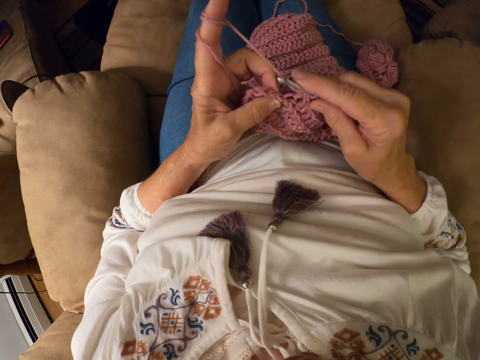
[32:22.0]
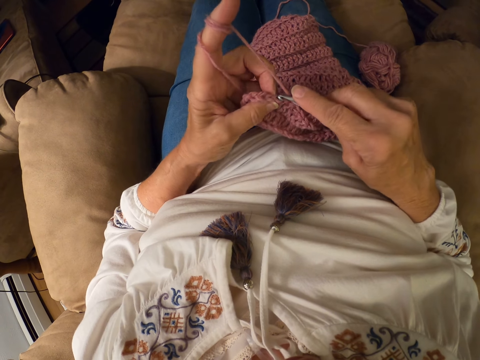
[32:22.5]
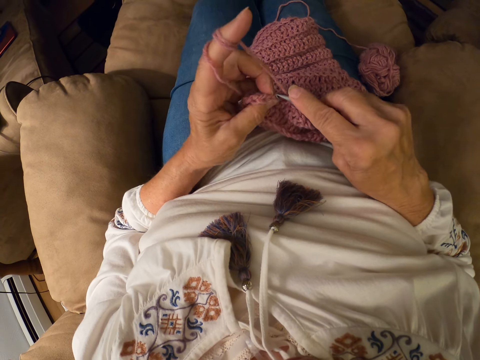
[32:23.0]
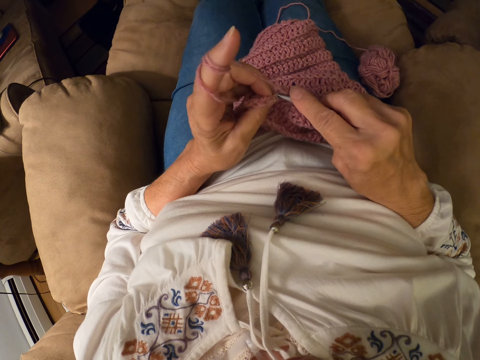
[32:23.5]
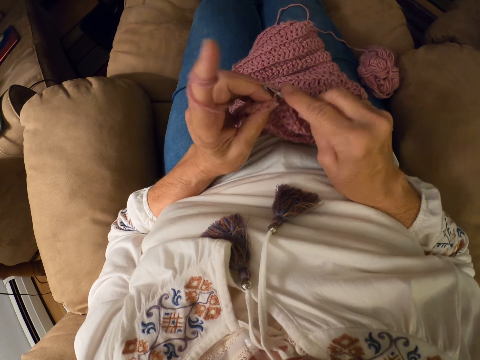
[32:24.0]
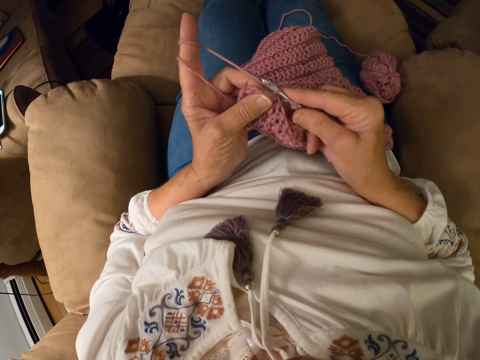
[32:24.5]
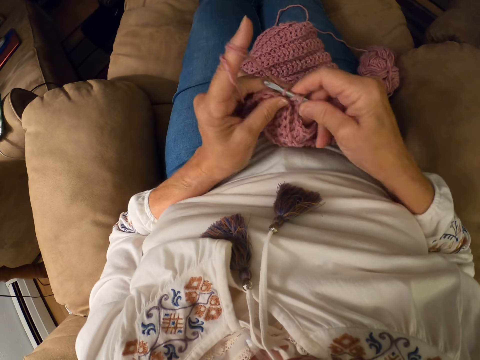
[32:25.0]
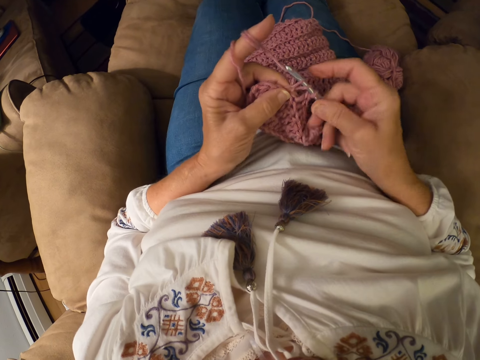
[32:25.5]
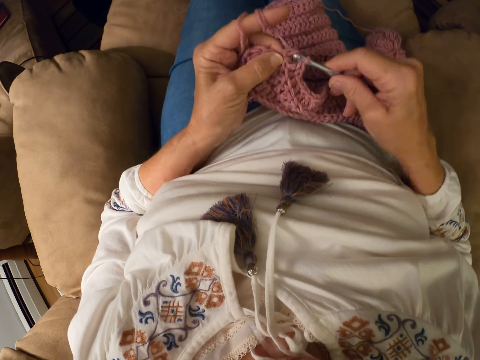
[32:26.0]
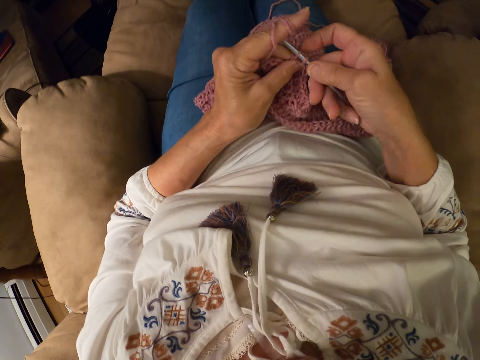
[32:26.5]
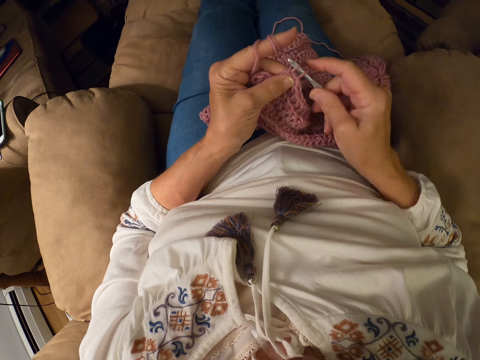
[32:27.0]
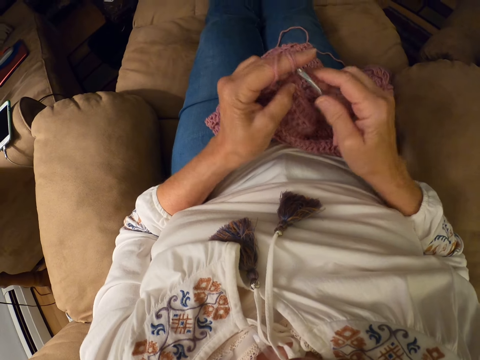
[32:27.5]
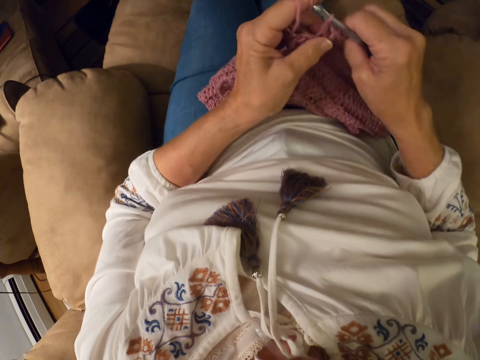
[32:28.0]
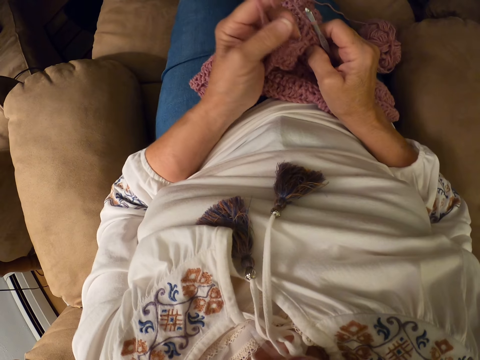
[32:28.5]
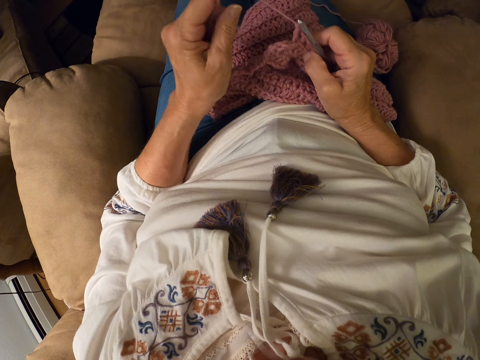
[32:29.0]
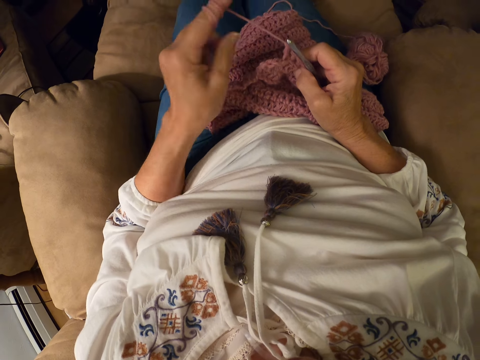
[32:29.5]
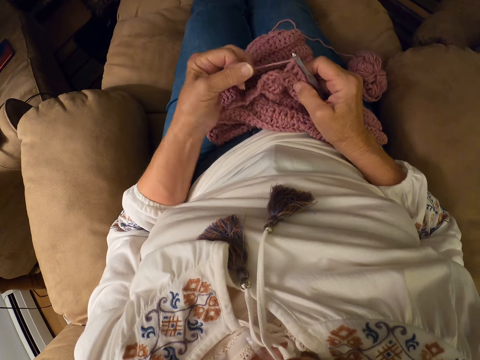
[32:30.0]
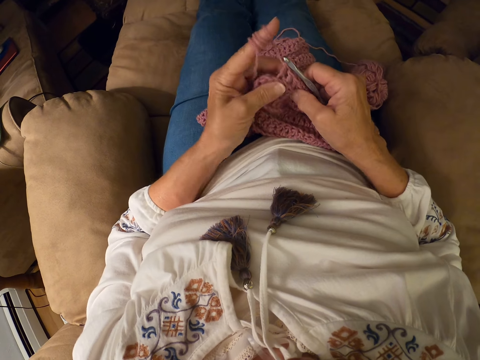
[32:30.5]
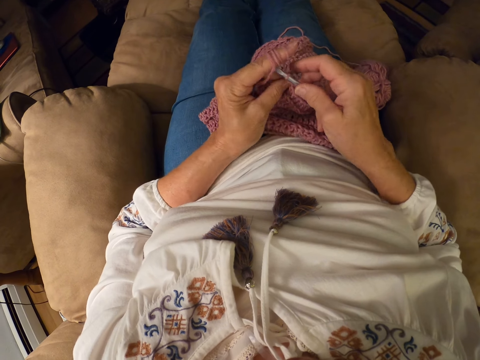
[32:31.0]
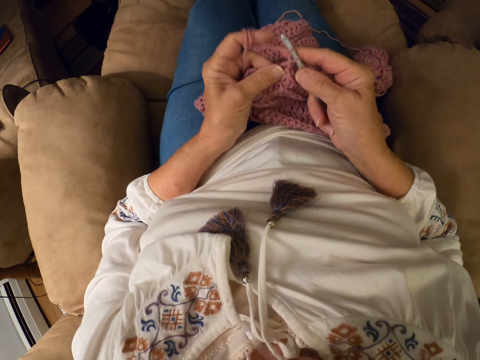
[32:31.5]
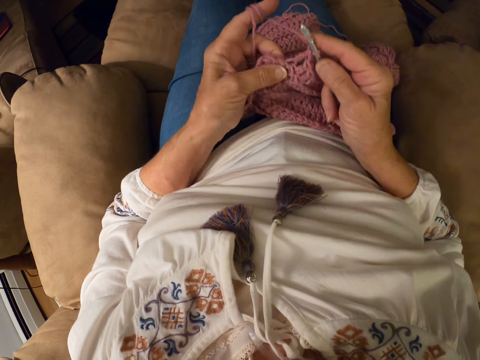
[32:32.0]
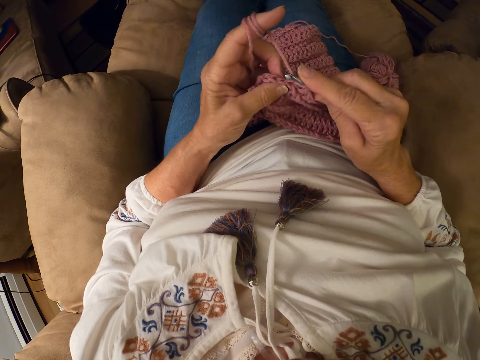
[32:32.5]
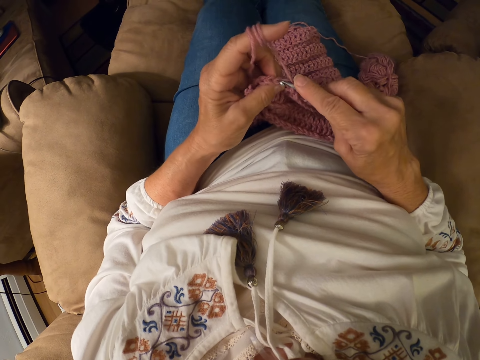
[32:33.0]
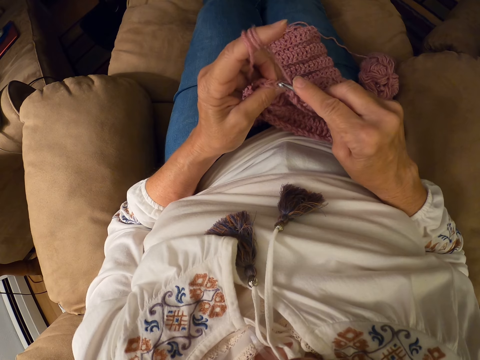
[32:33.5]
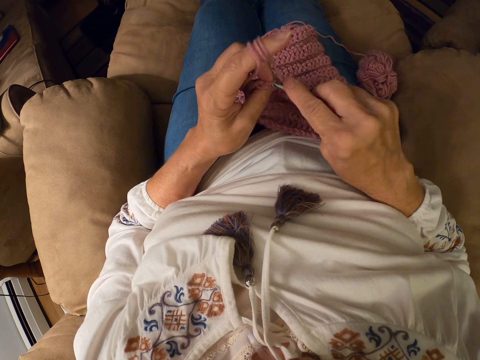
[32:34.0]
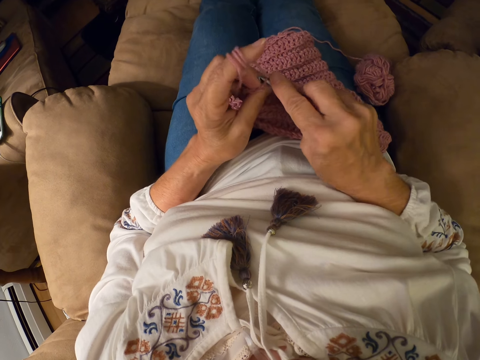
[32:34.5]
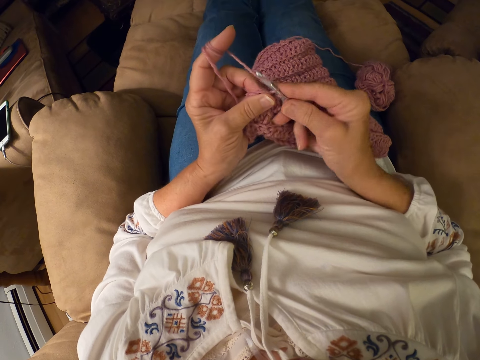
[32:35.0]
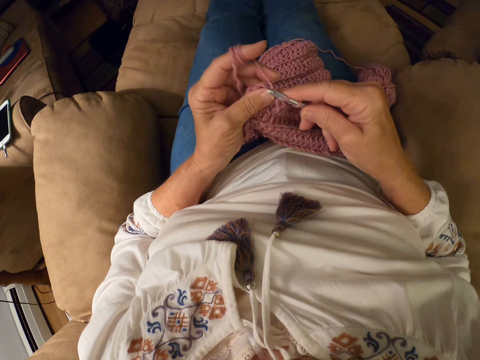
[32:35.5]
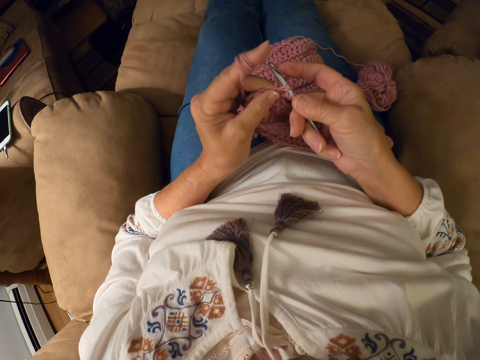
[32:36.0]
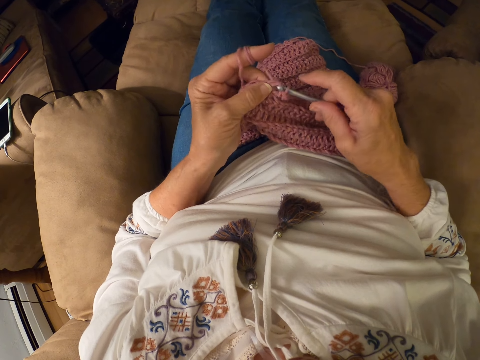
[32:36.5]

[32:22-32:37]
The camera wearer crochets yarn with the crochet hook. She moves the woolen garment, stretches out the wool thread, and rolls the yarn with her left index finger. She crochets the yarn with the crochet hook.

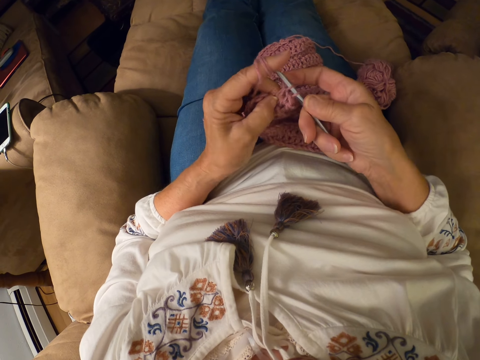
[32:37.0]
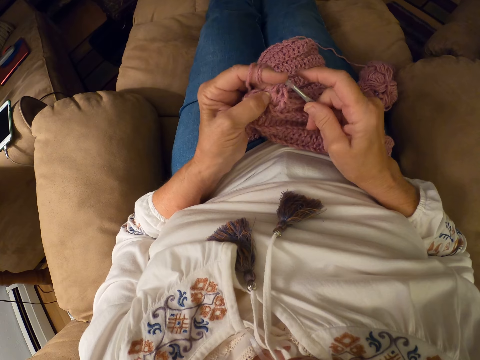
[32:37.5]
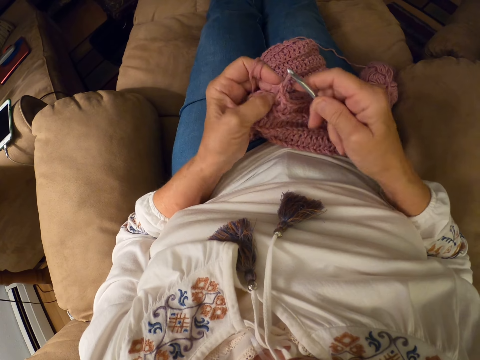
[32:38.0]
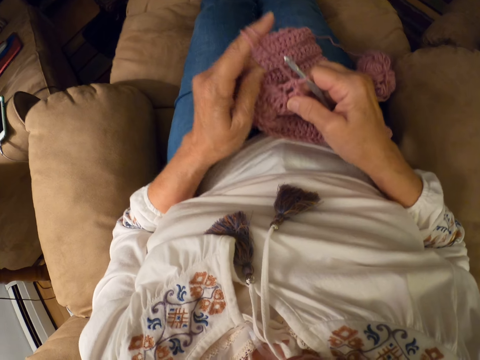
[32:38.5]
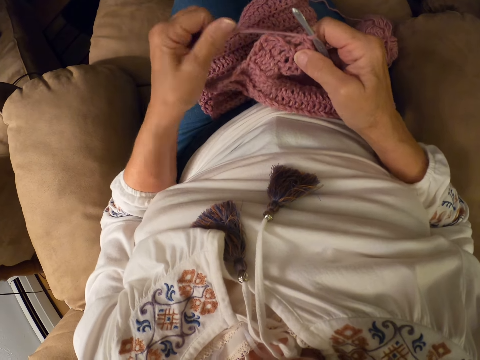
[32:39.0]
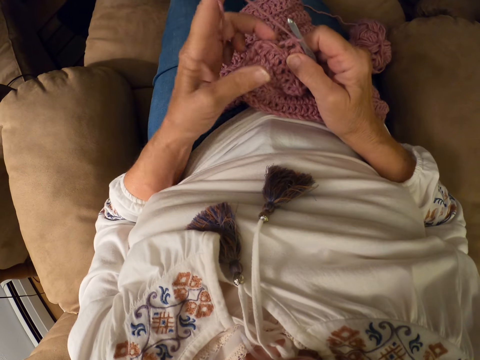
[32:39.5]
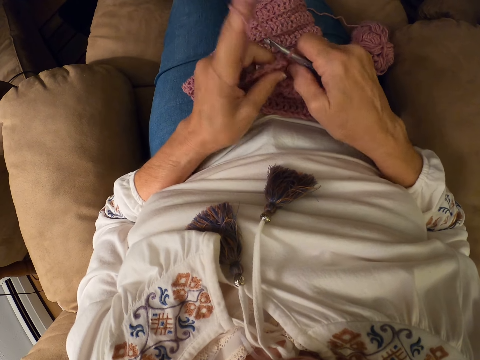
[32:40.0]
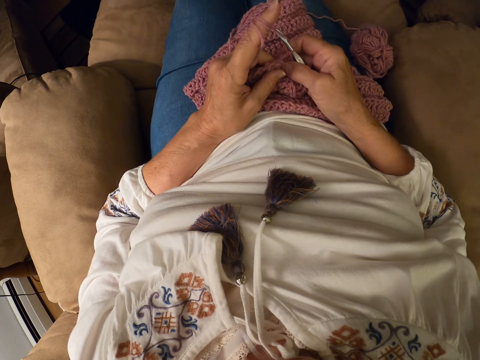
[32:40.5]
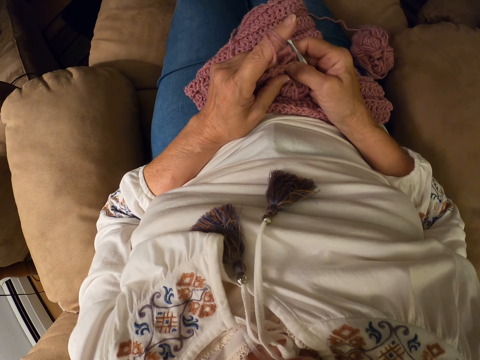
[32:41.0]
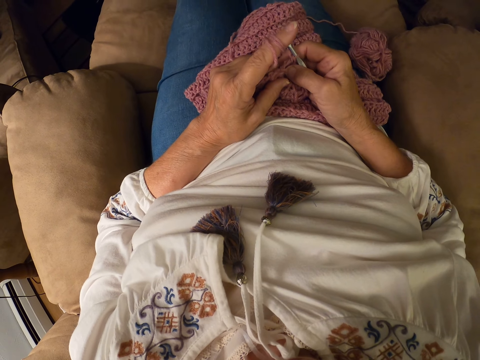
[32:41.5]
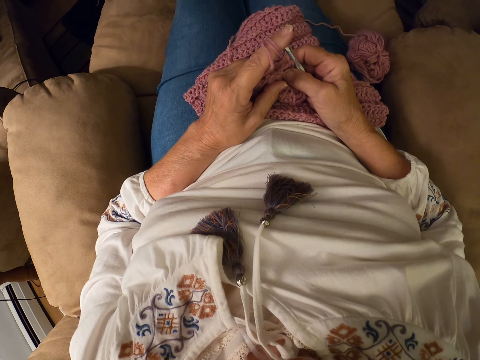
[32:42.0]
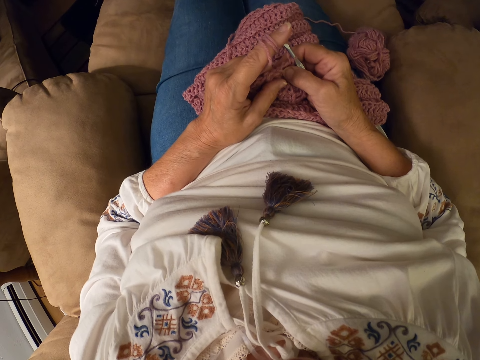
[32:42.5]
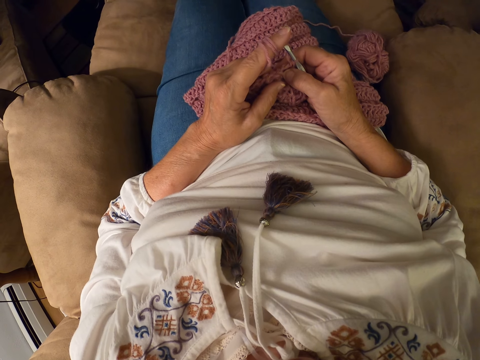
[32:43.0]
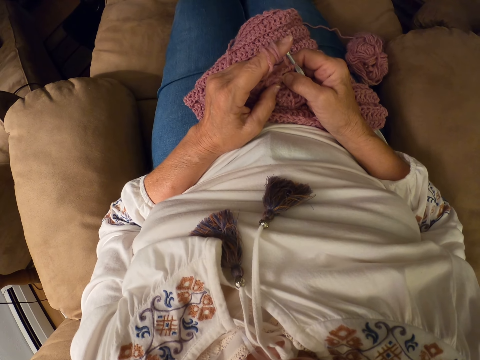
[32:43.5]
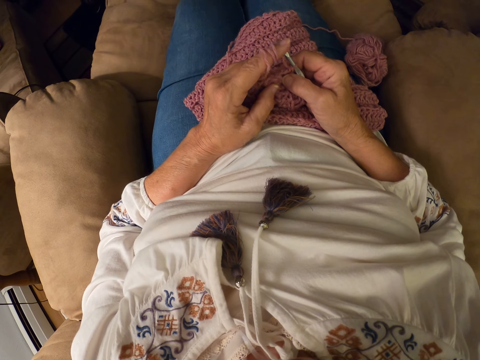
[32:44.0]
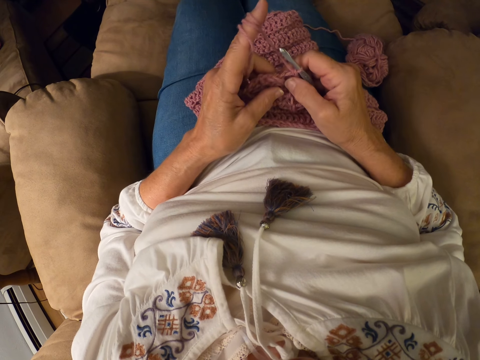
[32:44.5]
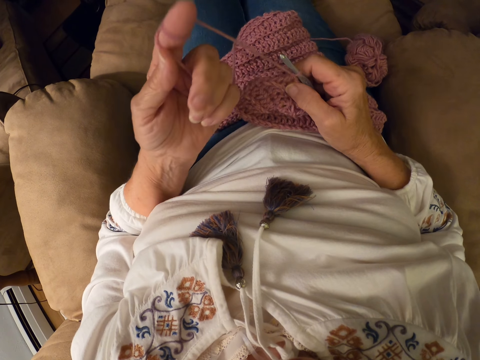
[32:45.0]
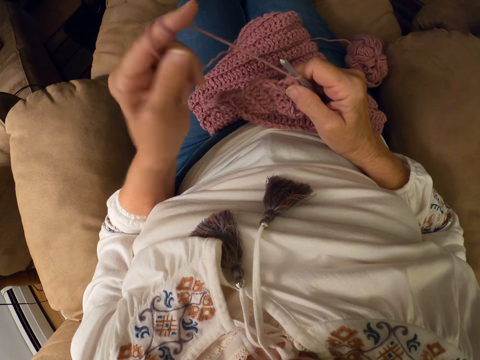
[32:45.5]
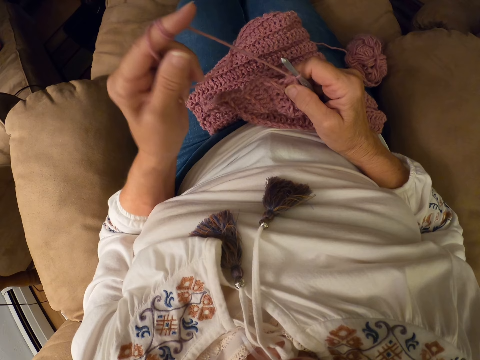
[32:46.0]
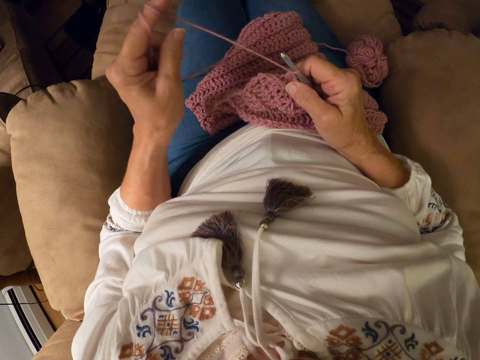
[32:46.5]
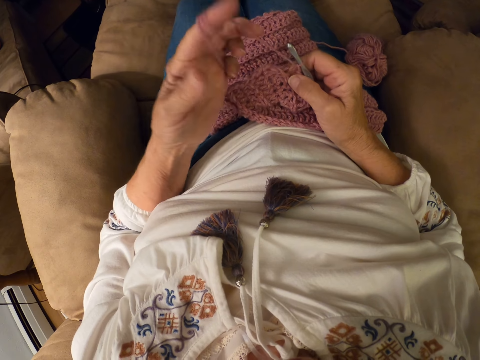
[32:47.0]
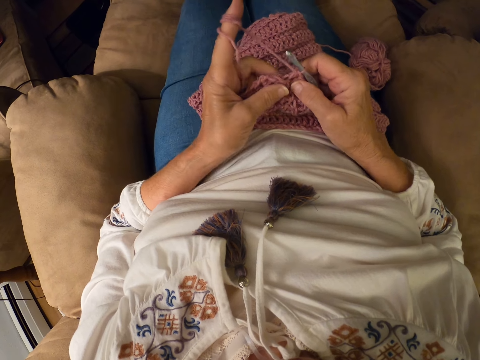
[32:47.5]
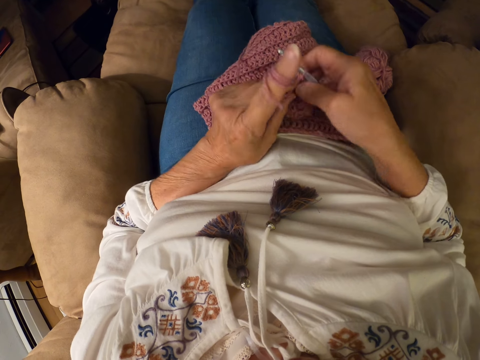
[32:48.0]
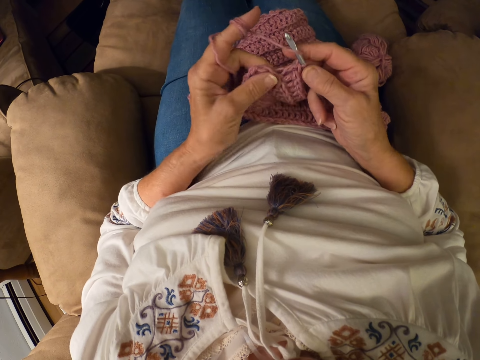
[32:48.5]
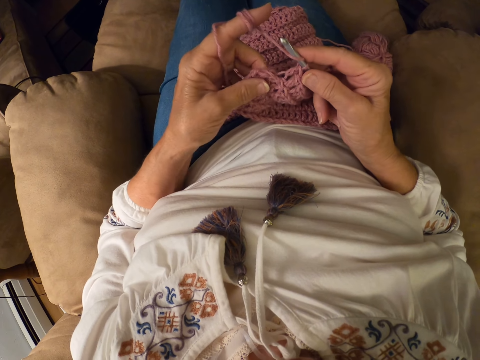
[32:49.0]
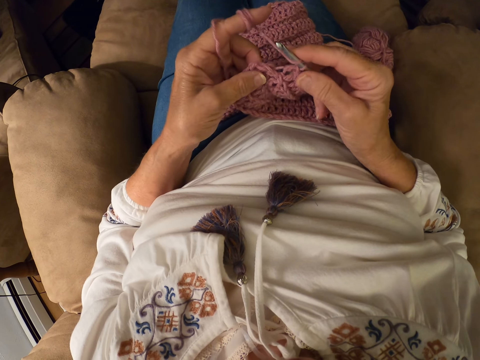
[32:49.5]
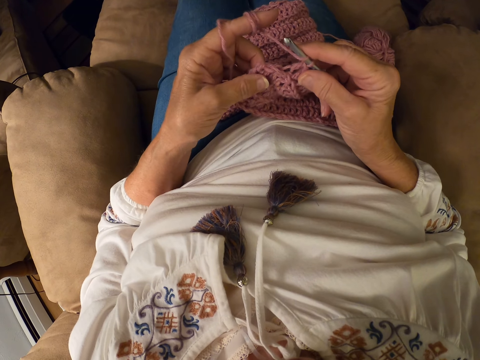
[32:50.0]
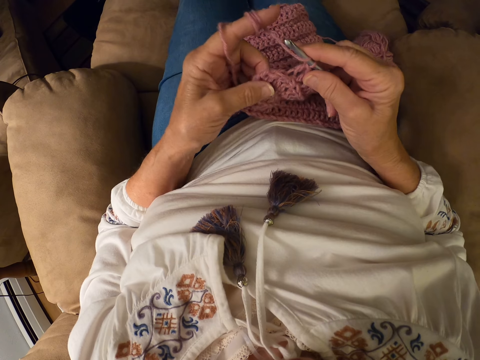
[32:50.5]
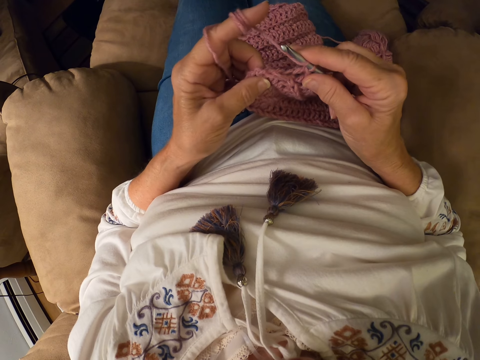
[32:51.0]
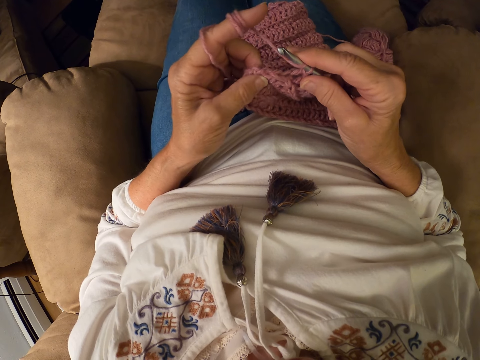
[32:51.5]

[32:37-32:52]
The camera wearer stretches out the wool thread. She rolls the yarn with her left index finger. She holds the woolen garment. She rolls the yarn with her left index finger. She stretches out the wool thread. She crochets the yarn with the crochet hook. She stops knitting.
